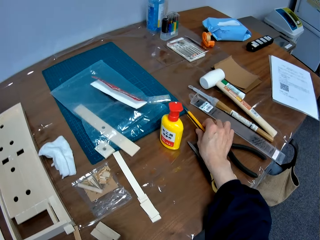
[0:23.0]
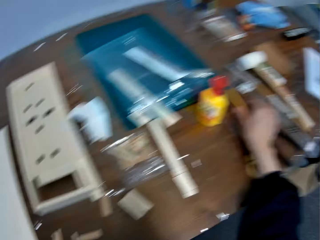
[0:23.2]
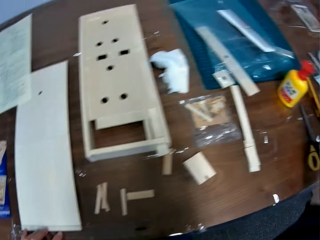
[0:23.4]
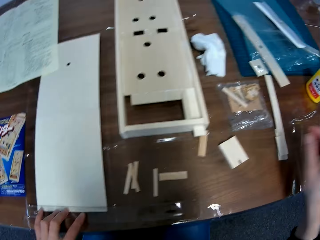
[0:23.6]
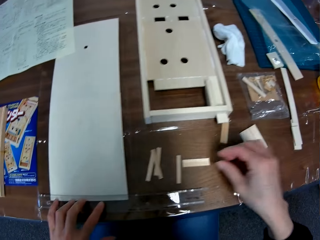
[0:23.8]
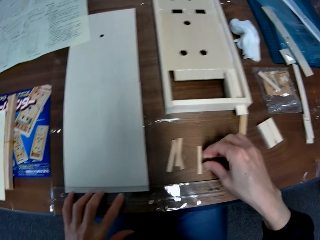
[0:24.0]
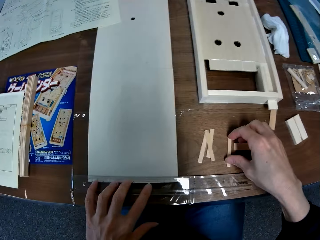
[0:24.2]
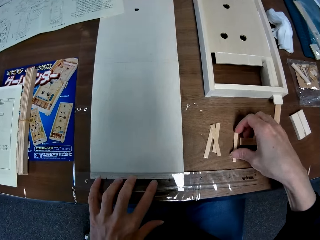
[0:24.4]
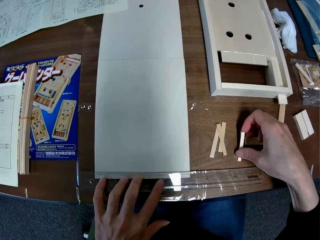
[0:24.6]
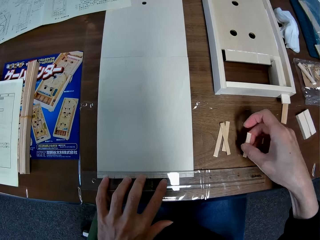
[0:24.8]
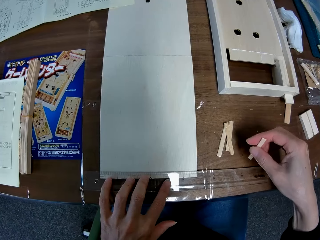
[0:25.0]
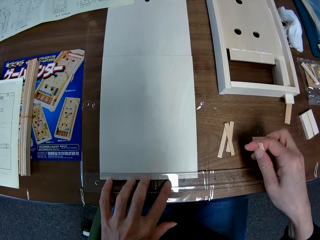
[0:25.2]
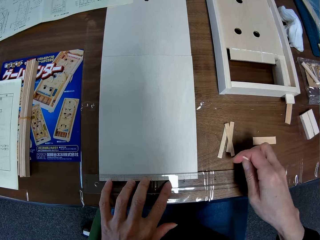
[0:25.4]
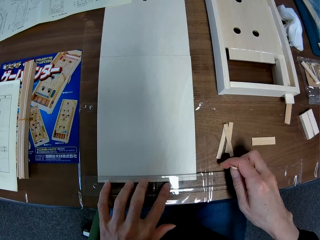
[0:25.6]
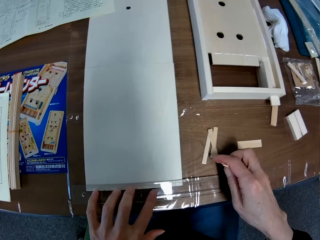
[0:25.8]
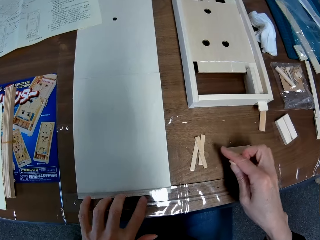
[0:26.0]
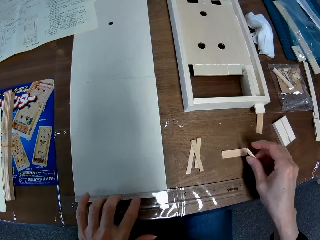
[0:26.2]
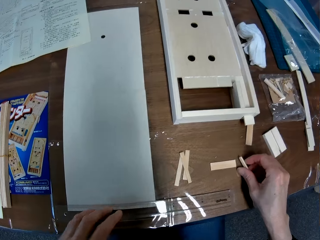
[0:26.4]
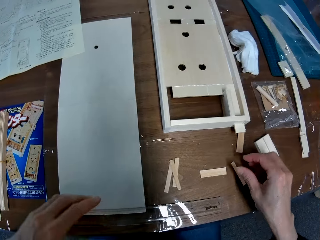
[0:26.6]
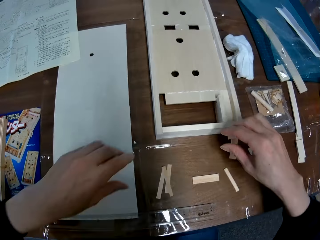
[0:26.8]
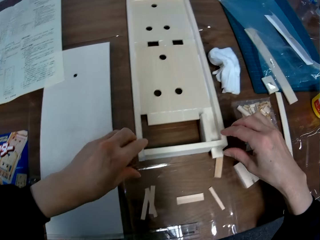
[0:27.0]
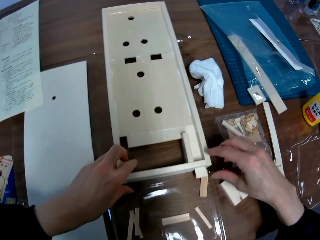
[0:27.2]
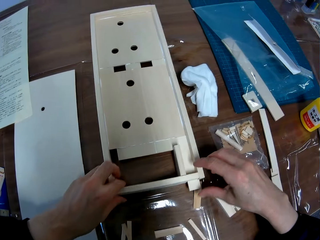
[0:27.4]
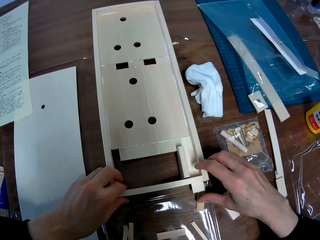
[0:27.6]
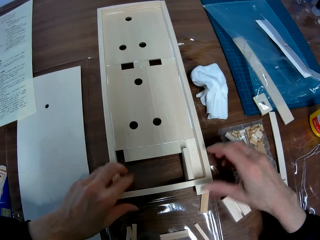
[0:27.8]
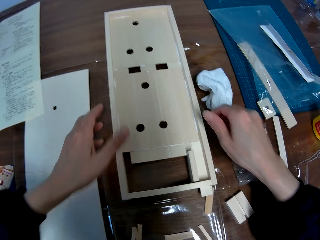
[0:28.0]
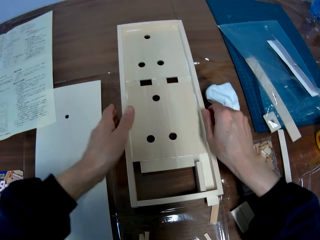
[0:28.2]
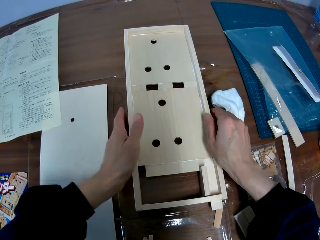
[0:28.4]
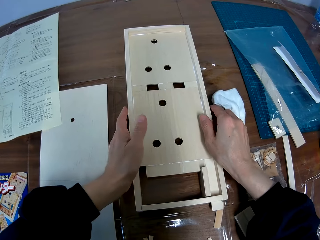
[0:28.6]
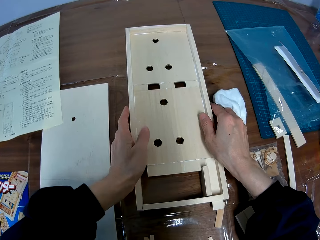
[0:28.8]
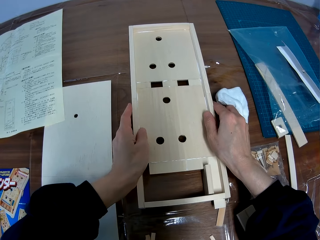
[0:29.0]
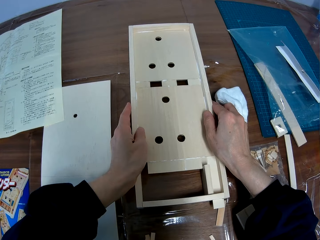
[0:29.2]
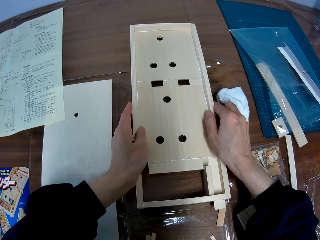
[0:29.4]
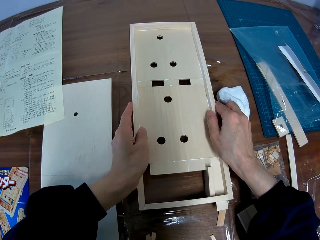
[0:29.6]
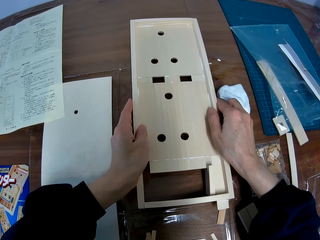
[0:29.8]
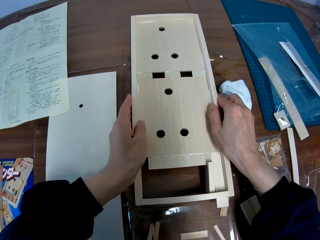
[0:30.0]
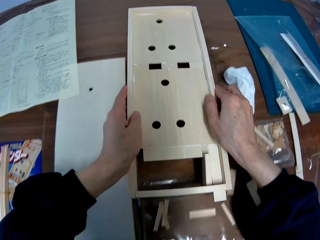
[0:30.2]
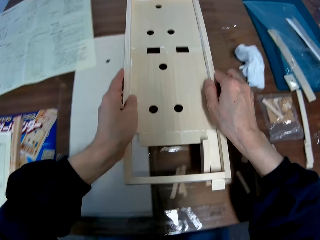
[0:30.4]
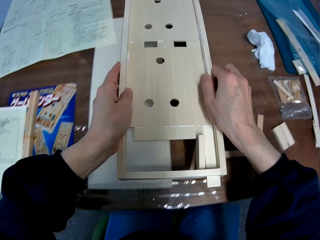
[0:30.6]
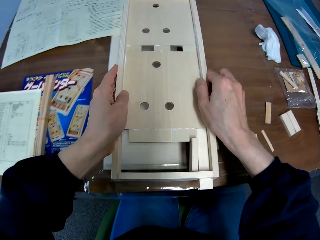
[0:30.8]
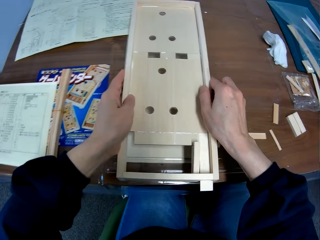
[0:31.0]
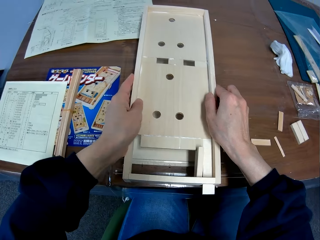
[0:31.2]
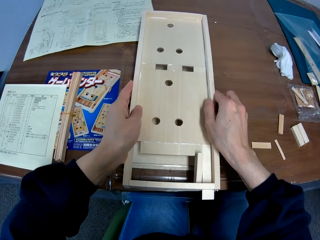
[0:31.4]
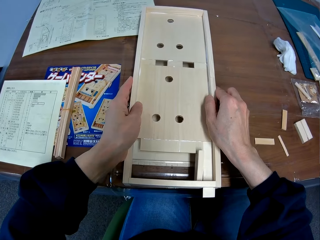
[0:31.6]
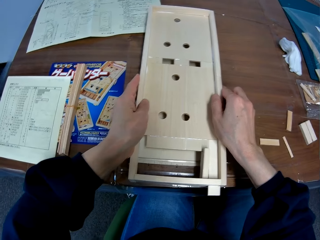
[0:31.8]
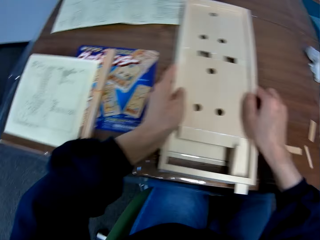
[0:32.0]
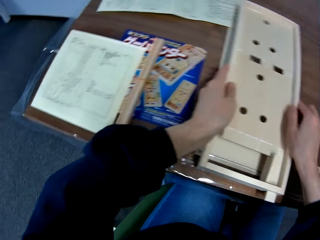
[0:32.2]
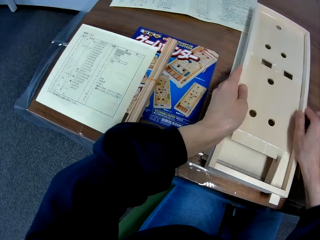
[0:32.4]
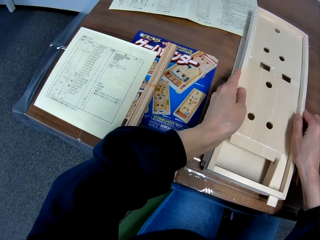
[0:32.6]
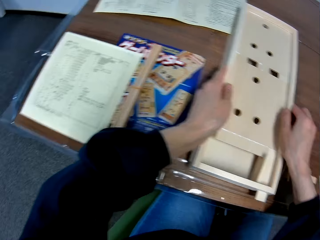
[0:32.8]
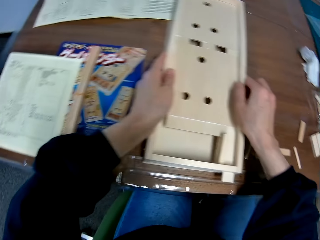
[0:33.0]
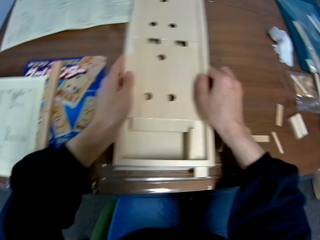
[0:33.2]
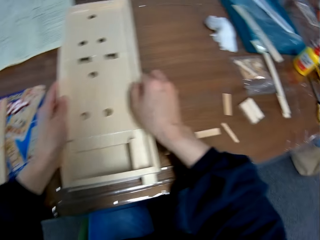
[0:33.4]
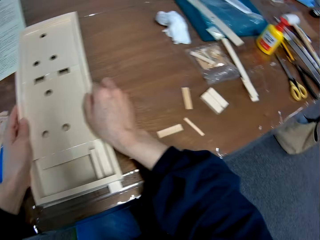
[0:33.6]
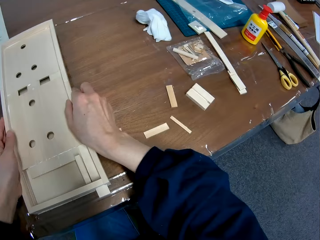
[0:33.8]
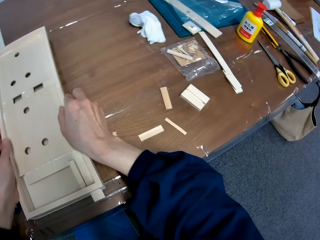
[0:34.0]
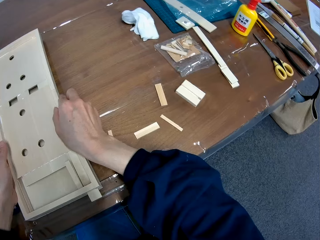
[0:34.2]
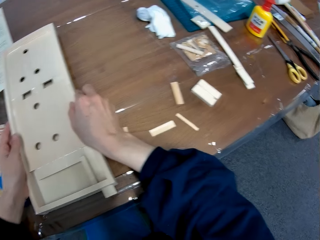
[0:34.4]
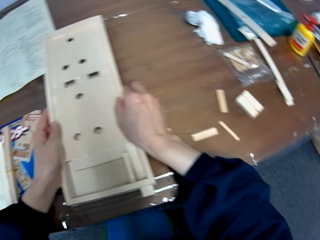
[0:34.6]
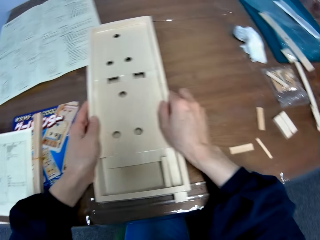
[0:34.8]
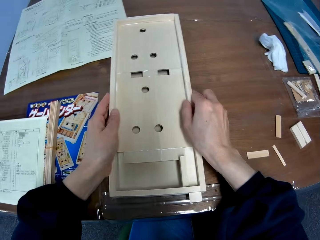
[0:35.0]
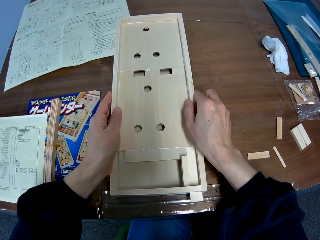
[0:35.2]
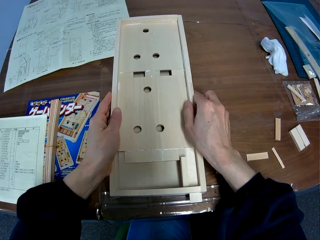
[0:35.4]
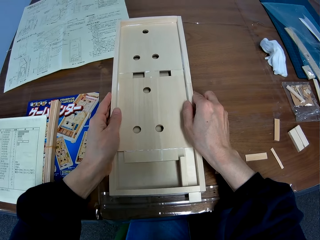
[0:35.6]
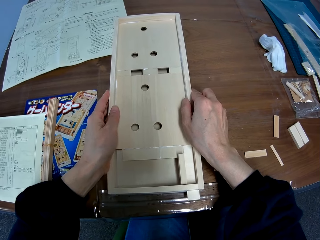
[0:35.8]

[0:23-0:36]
The camera wearer puts the craft knife on the table. They pick up the small piece of wood from the table. They drop the small piece of wood on the table. They adjust the wooden craft on the table. They carry the wooden craft from the table. They hold the wooden craft. They pick up the wooden craft from the table. They set the wooden craft on the plain piece of wood. They move the wooden craft on the wooden piece. They stare at the wooden craft.

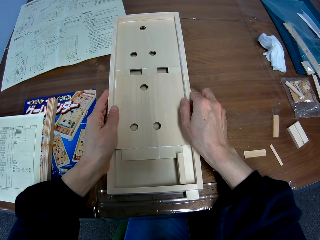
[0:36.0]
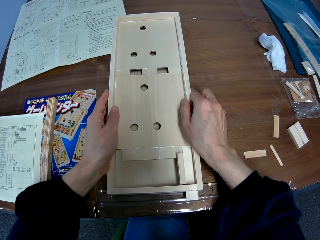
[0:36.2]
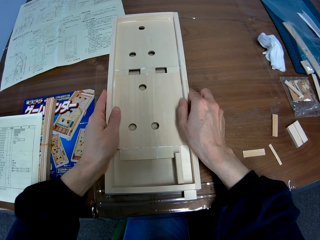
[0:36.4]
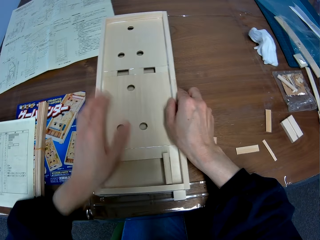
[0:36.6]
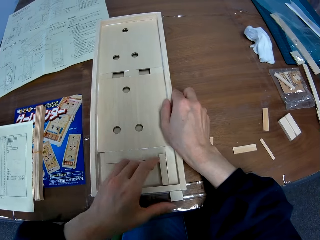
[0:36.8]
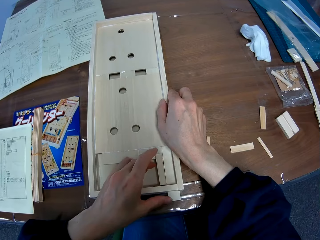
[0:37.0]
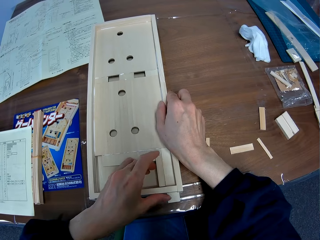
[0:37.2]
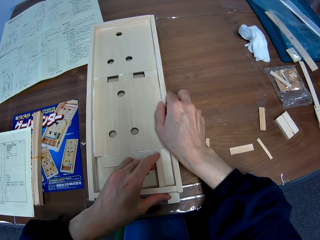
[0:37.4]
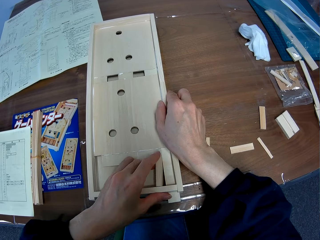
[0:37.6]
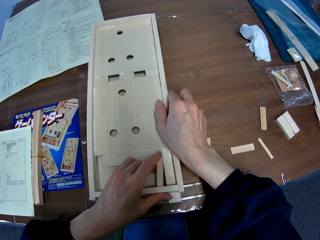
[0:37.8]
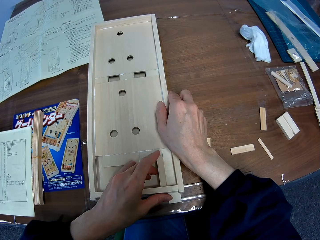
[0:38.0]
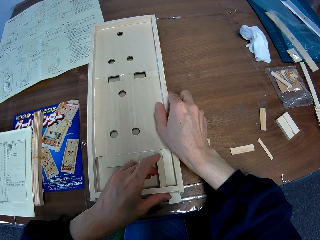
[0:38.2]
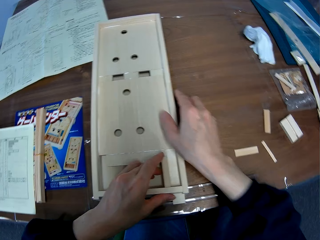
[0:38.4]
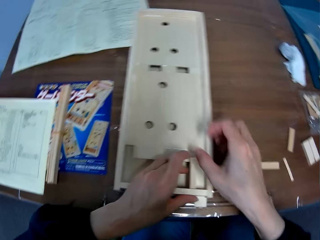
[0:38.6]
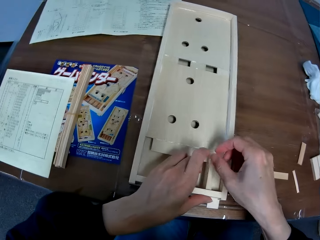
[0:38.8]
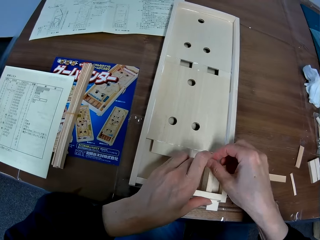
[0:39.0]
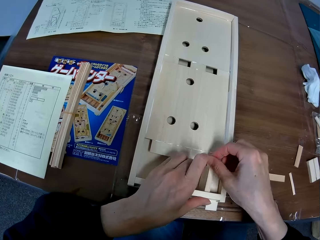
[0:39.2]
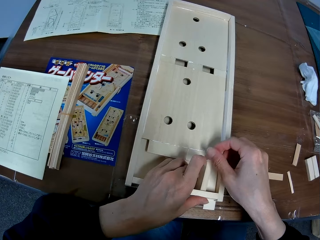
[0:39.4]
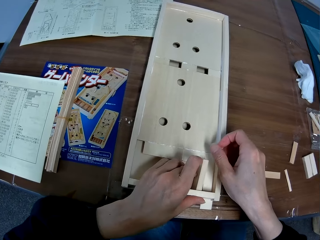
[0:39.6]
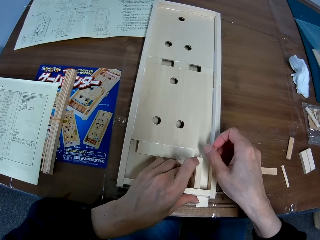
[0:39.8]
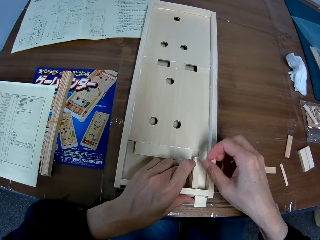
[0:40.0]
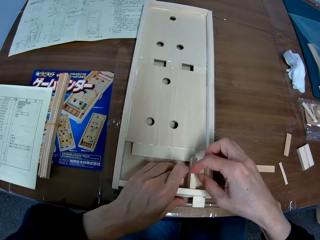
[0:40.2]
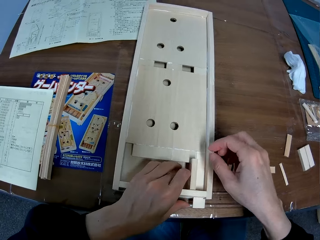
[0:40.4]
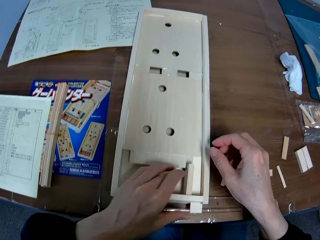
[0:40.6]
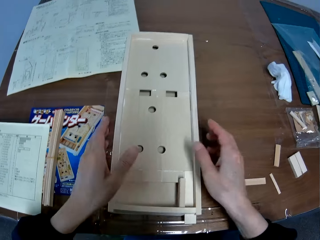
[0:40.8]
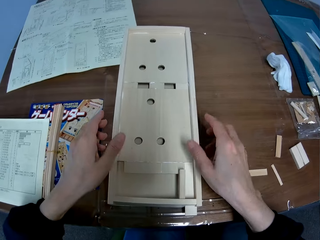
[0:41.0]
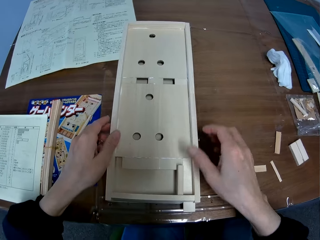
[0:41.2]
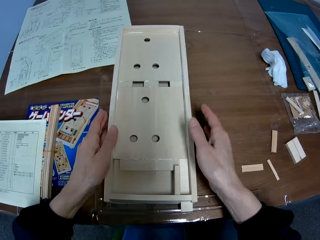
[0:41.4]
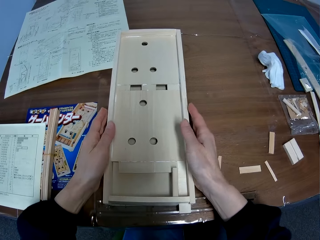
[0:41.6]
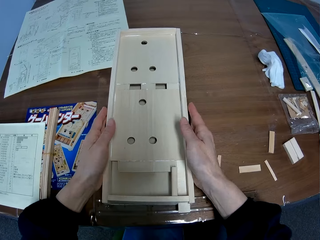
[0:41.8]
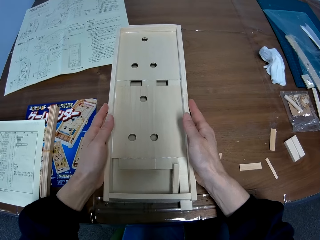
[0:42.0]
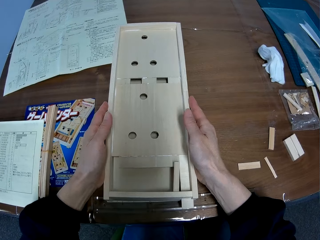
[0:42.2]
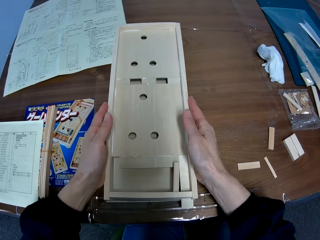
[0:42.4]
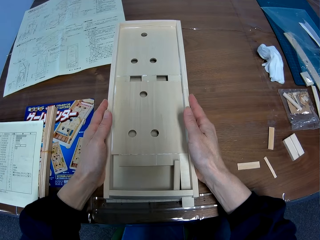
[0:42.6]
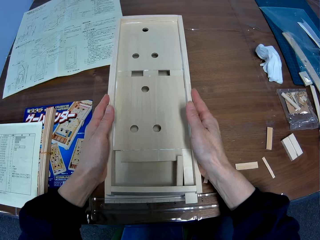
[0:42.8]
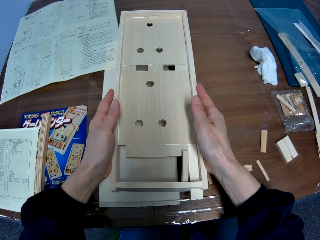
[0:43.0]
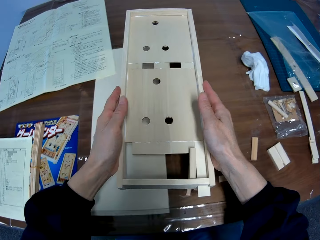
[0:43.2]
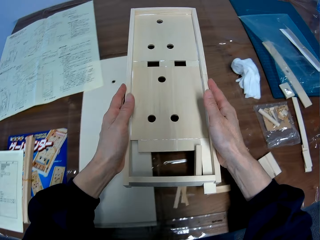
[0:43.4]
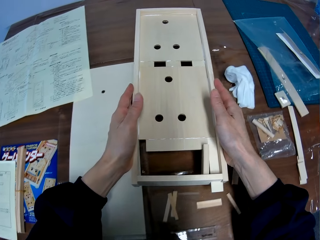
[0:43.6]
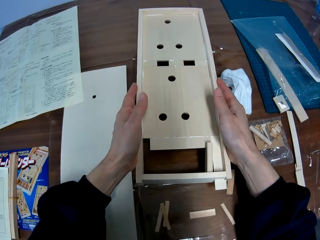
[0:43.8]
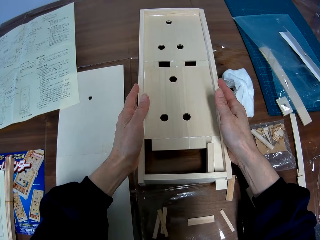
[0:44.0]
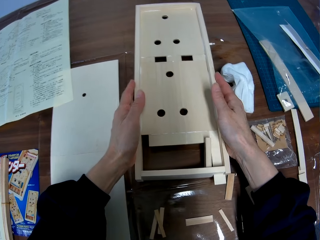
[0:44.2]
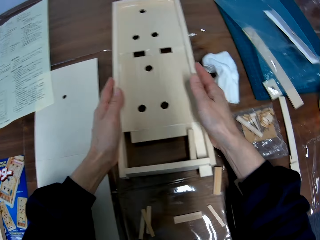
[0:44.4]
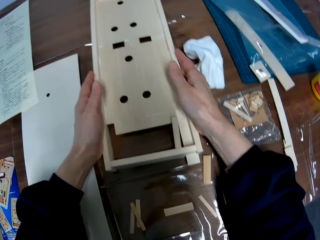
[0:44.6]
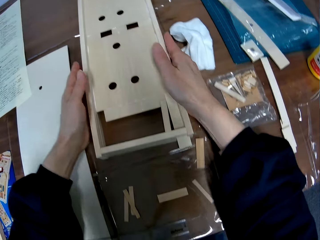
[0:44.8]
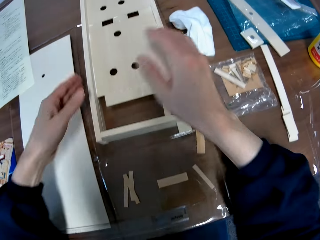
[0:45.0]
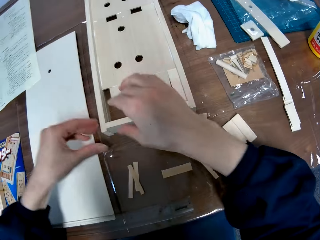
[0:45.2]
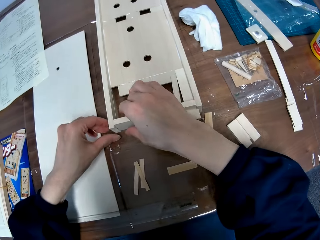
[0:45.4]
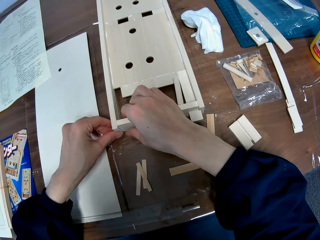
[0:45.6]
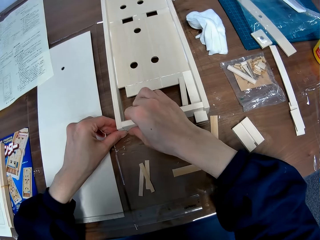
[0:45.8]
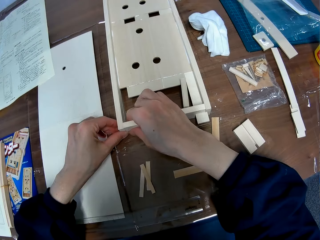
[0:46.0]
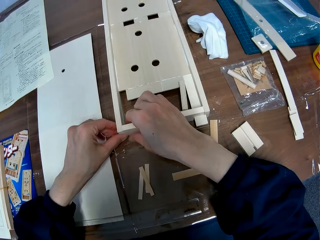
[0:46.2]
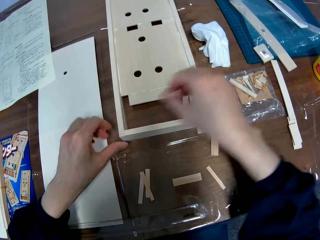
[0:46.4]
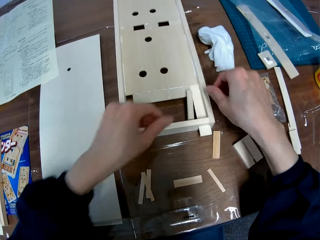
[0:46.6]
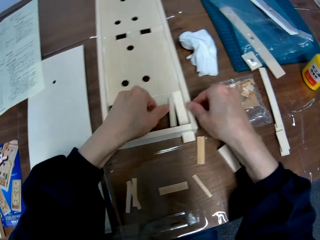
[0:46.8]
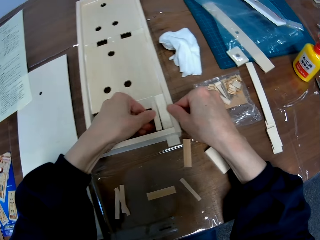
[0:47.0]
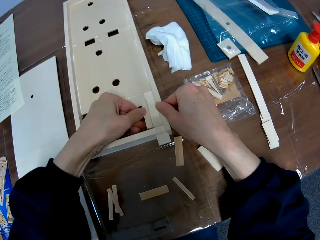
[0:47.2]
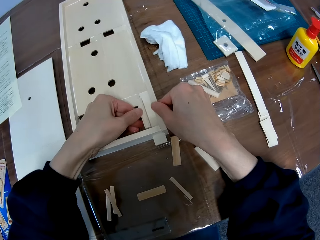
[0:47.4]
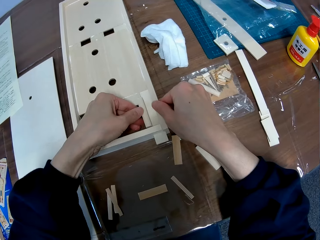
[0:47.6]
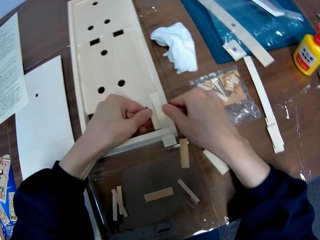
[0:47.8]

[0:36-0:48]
The camera wearer holds the piece of wooden craft. They hold the wooden craft. They pick up the wooden craft from the wooden piece. They move the wooden craft back on the table. They remove the hands from the wooden craft. They adjust the wooden craft on the table. They fix the wooden craft together. They move the hands from the wooden craft. They fix the wooden crafts together.
